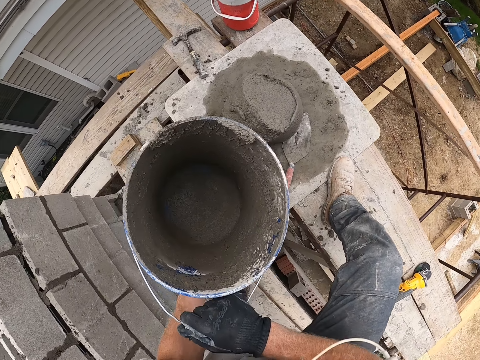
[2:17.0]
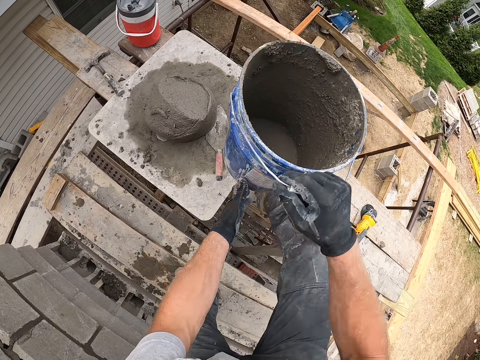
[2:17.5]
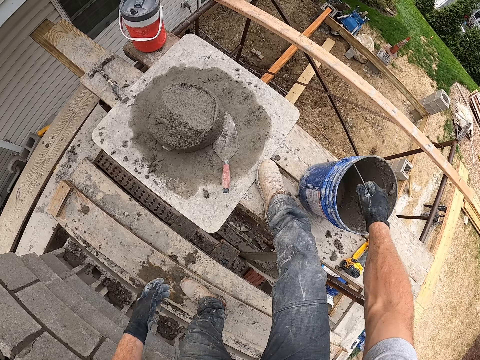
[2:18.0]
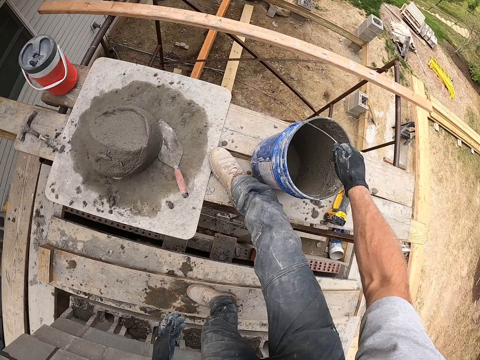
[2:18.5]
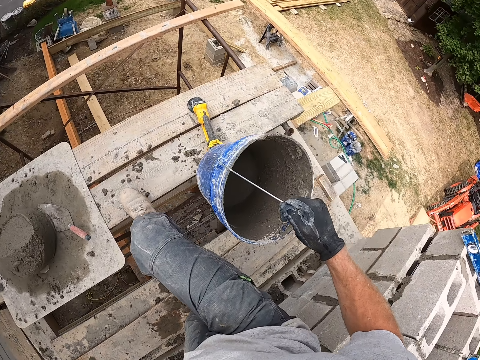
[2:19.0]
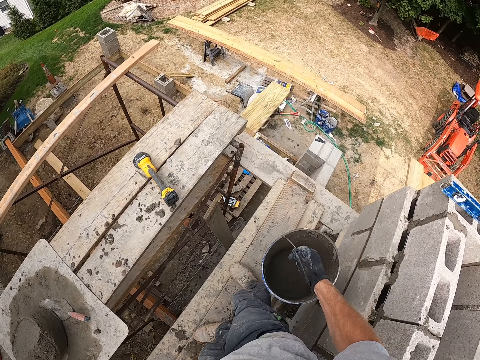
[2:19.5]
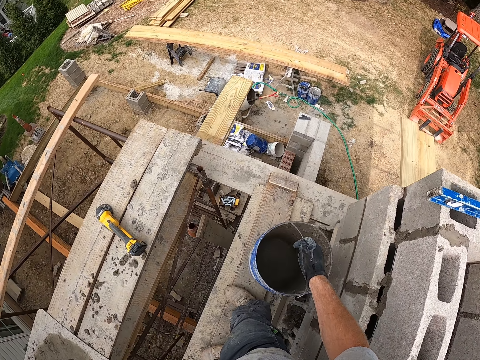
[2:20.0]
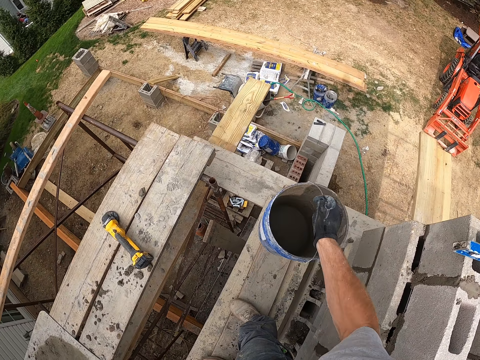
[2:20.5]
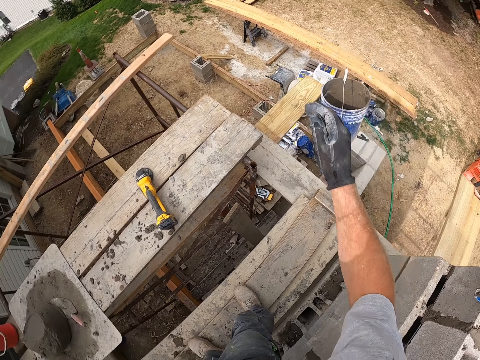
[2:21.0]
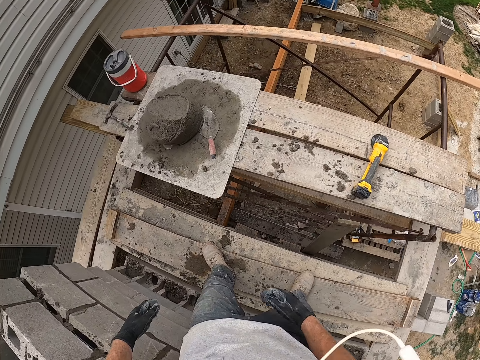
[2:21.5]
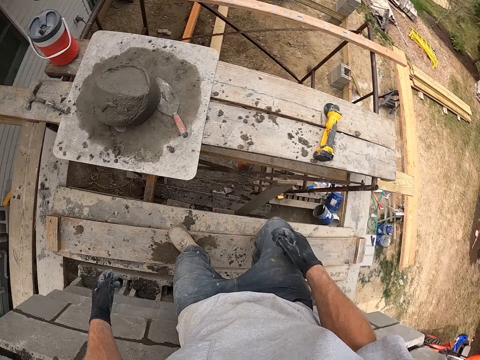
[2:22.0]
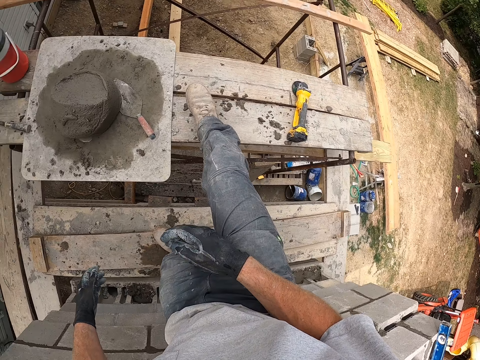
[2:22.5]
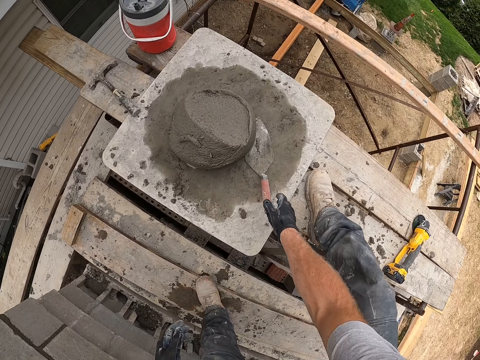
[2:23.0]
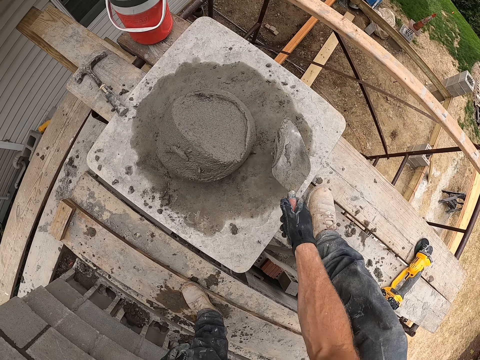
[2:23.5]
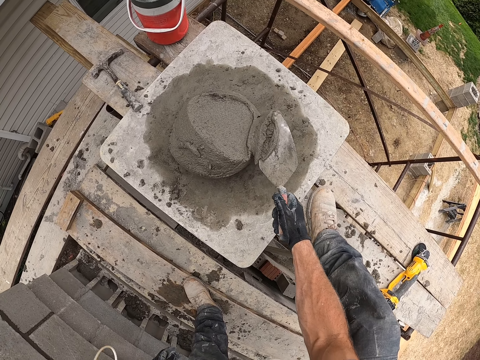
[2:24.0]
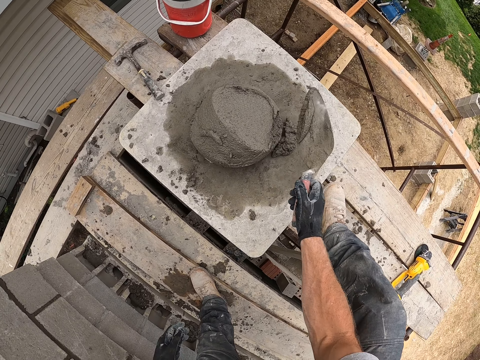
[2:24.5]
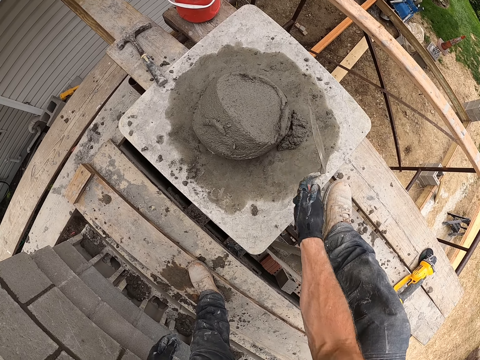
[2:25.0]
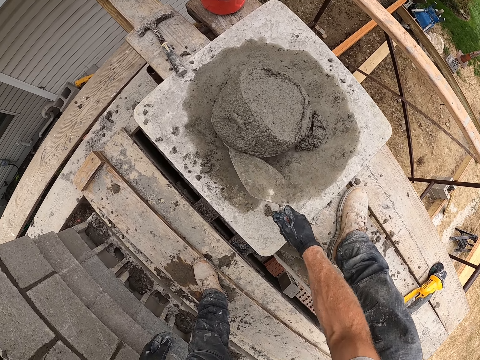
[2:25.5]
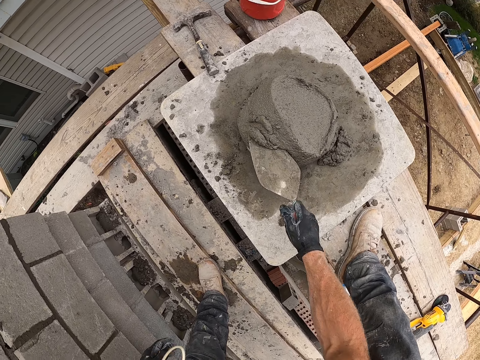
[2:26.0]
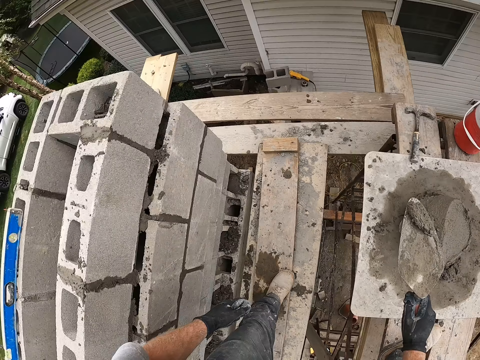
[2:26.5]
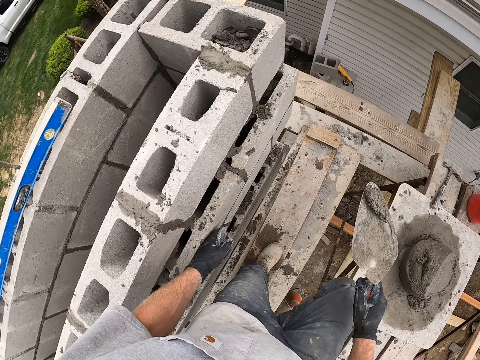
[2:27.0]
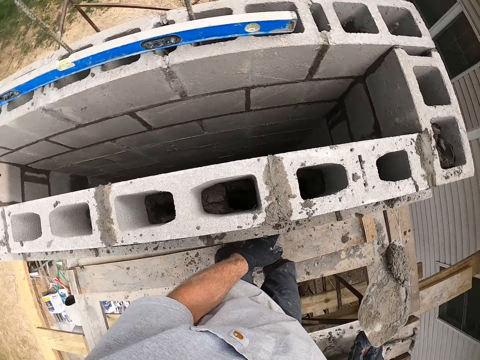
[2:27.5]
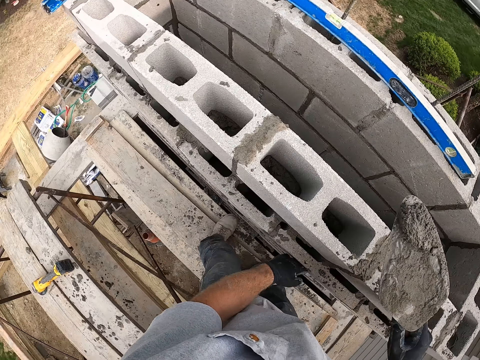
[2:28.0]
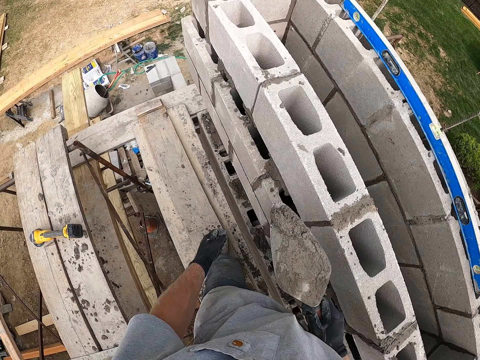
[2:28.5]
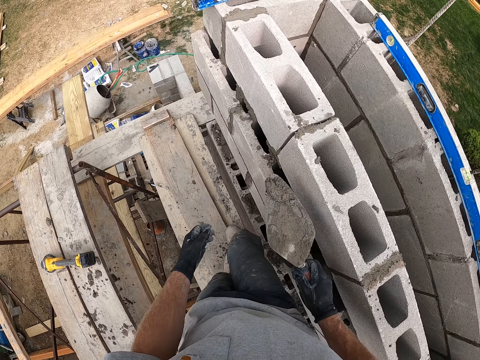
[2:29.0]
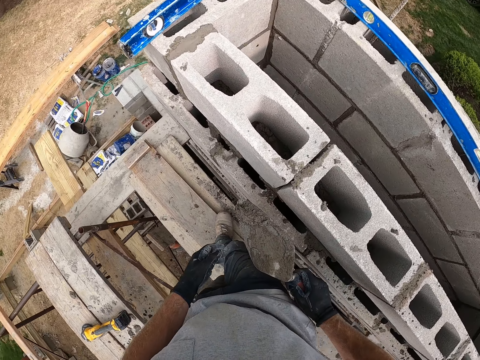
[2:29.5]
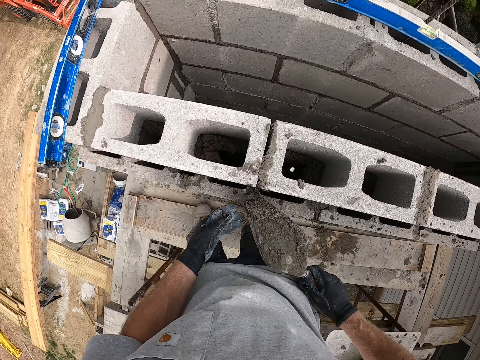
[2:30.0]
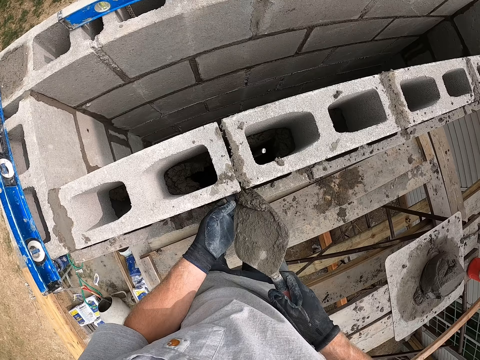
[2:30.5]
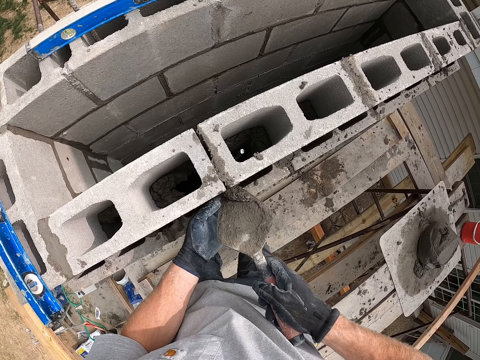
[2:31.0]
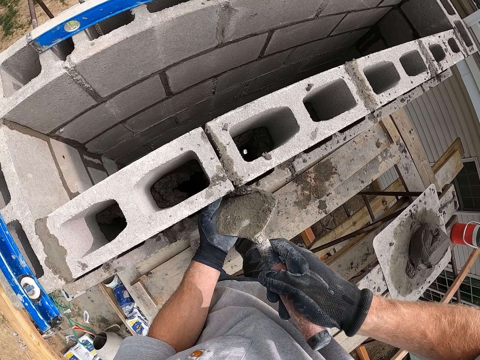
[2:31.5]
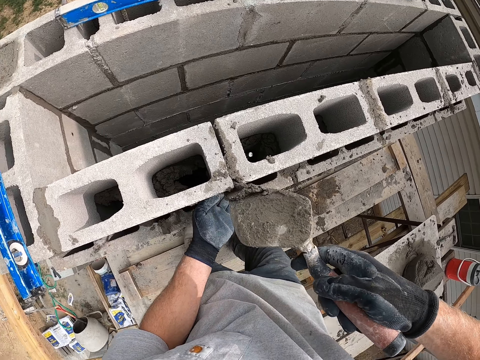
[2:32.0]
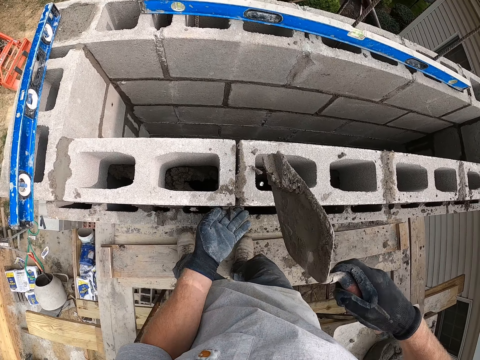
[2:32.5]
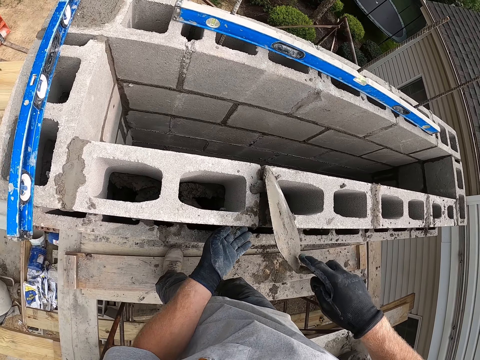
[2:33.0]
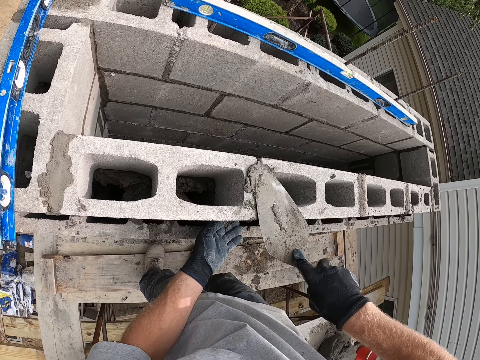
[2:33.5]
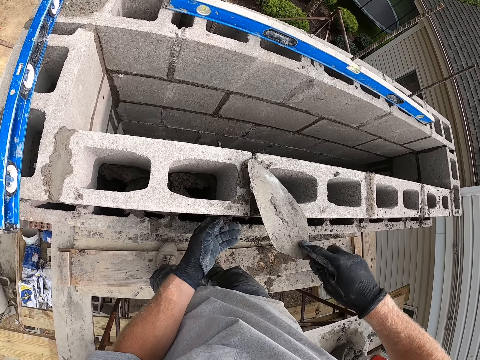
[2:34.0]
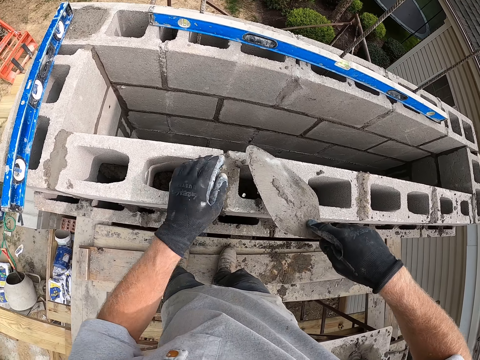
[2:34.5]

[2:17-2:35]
The camera wearer drops the empty bucket on the plank. He lifts the bucket again. He throws the bucket to the ground. He places his foot on the higher plank. He picks up the trowel. He scoops mortar or concrete with the trowel. He throws the concrete. He scoops the concrete. He walks on the scaffolding. He spreads the concrete. He fills a joint with the mortar.

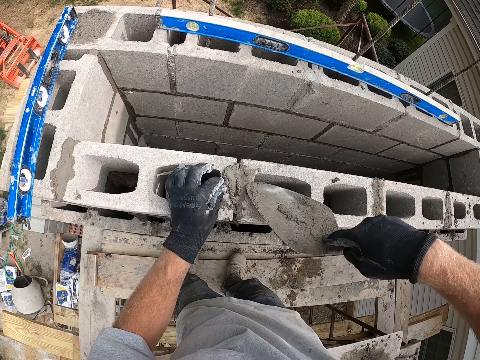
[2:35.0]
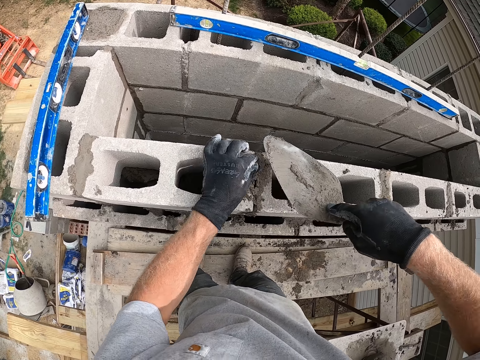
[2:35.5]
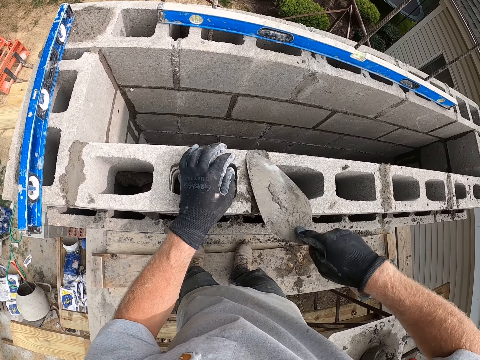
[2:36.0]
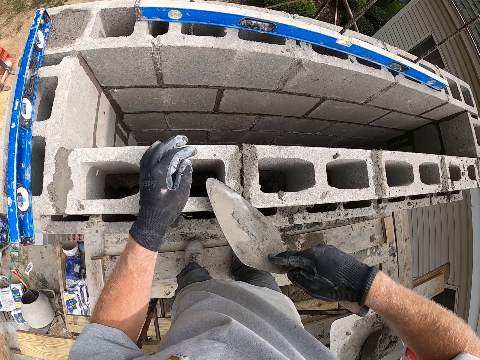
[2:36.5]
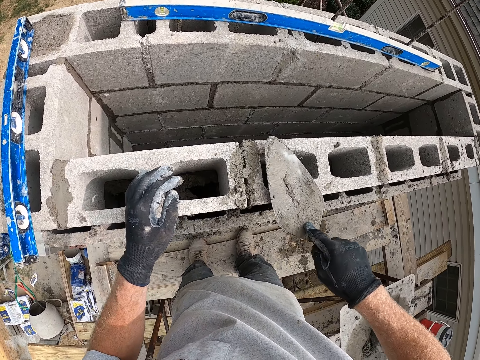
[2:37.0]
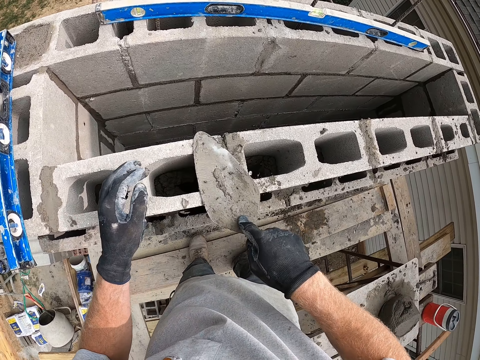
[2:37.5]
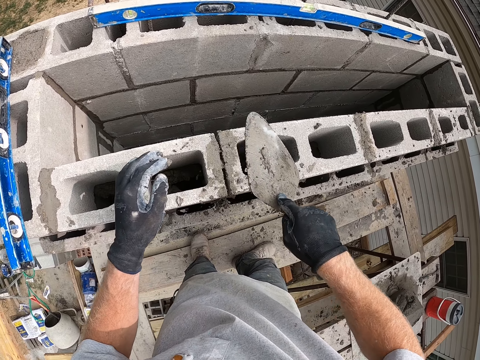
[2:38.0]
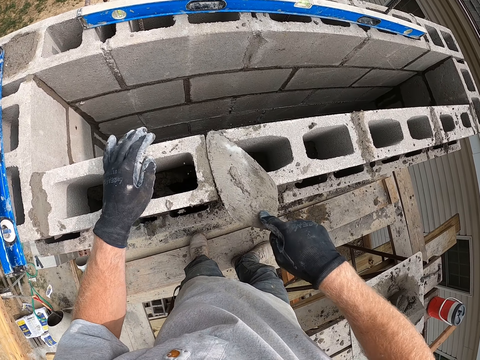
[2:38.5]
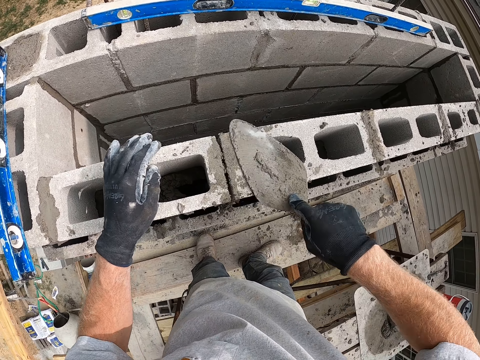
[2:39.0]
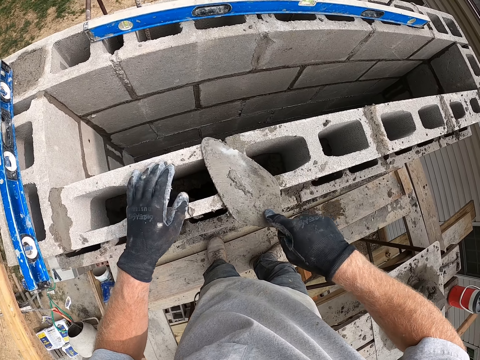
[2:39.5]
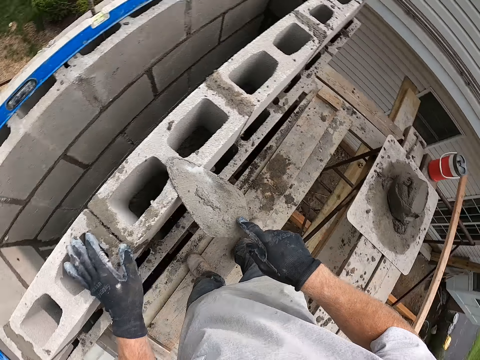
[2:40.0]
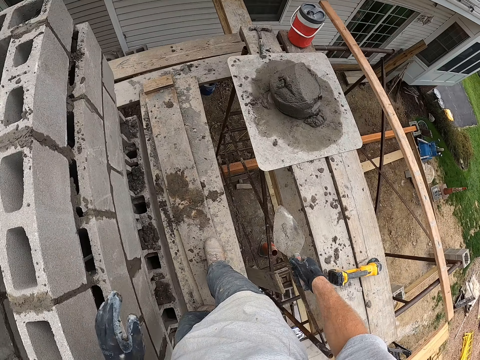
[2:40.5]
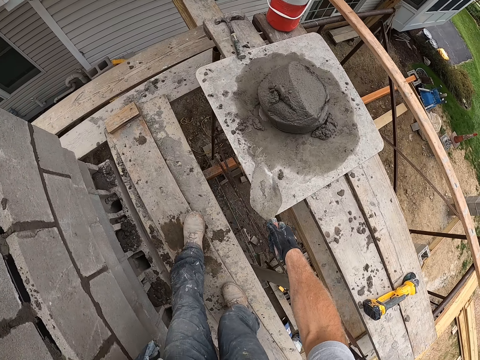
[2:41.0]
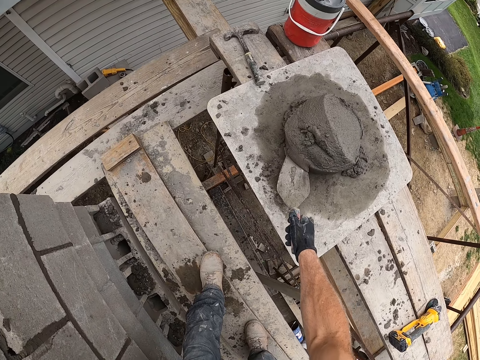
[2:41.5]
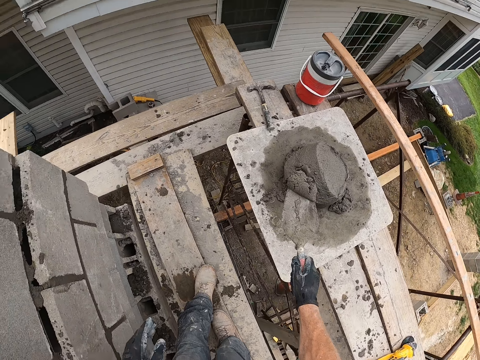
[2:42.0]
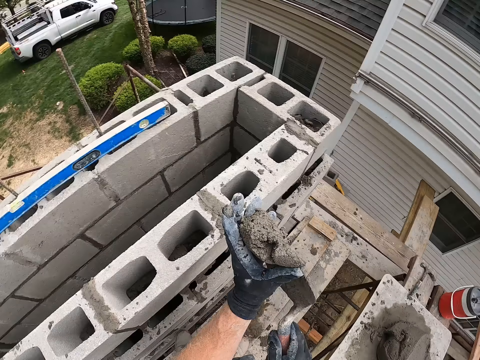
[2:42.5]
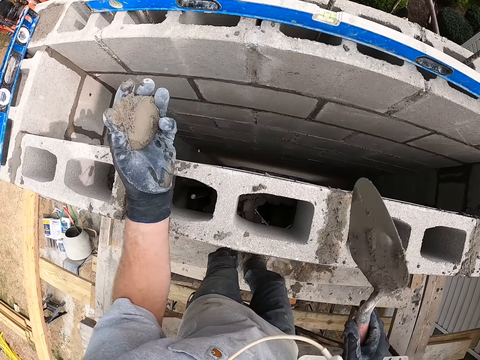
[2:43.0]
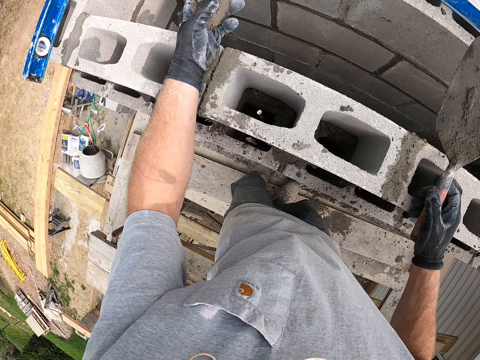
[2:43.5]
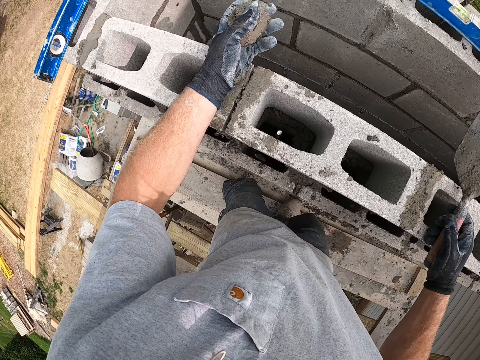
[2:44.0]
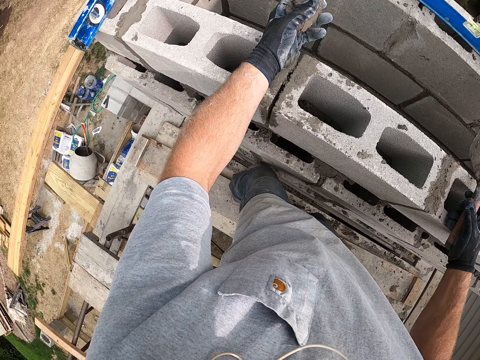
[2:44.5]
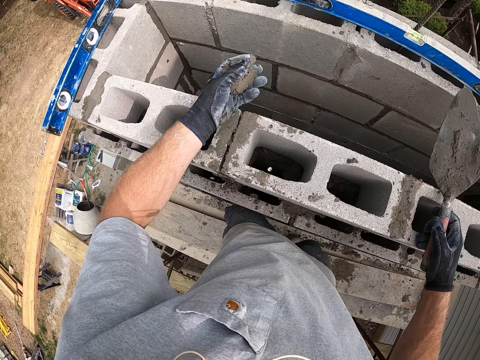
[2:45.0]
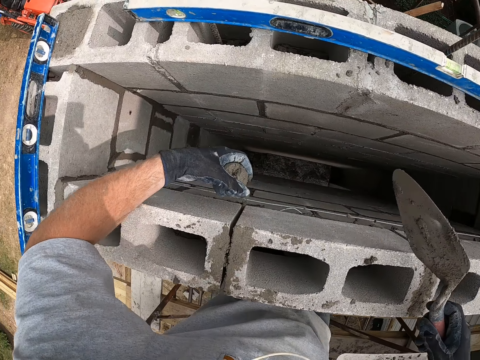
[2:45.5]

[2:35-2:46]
The camera wearer walks on the scaffolding. He scoops mortar or concrete with the trowel. He holds the concrete. He collects the mortar from the trowel with his hand.
